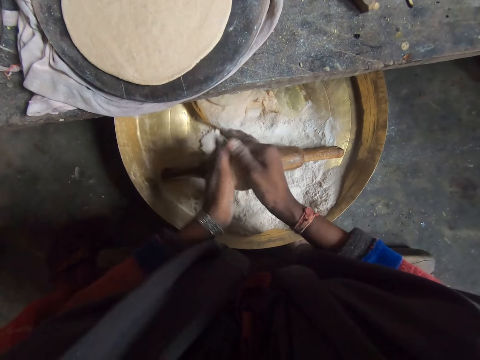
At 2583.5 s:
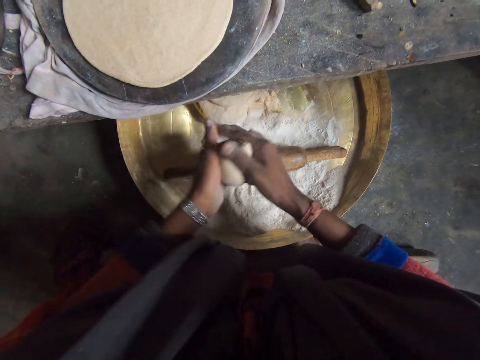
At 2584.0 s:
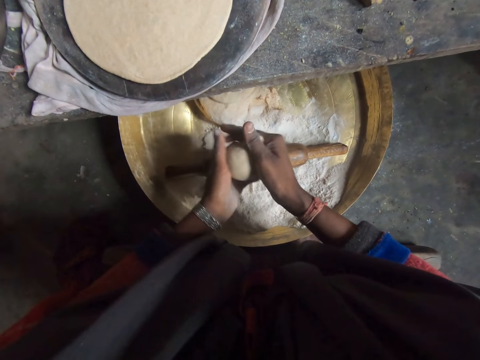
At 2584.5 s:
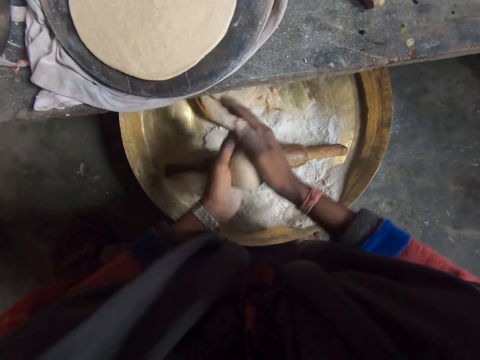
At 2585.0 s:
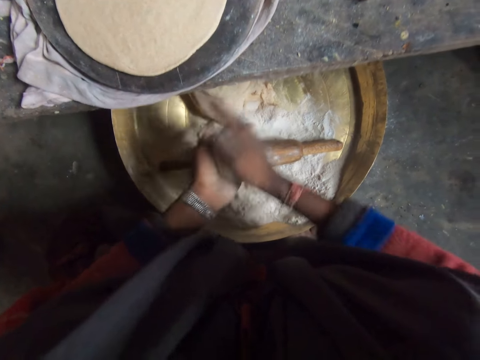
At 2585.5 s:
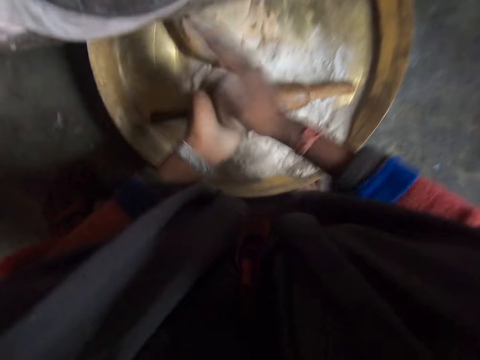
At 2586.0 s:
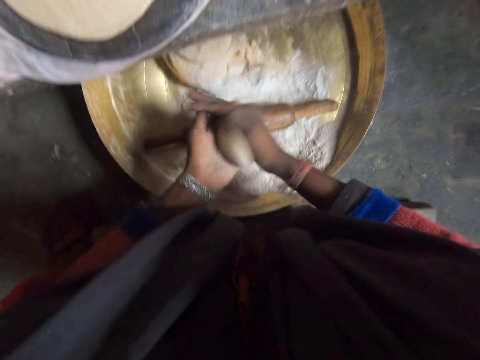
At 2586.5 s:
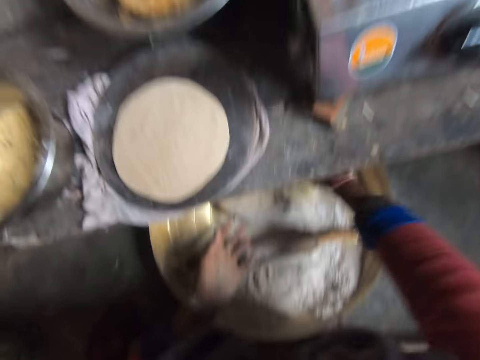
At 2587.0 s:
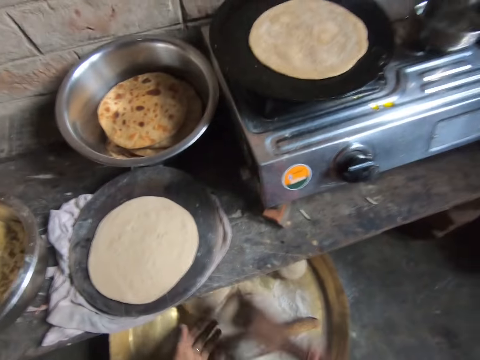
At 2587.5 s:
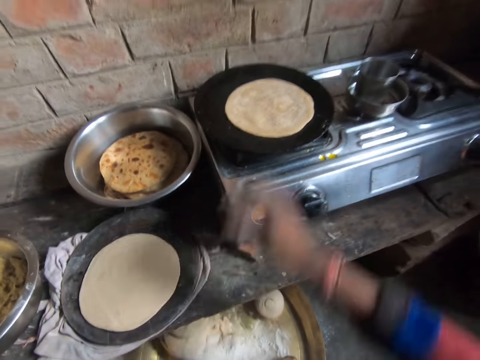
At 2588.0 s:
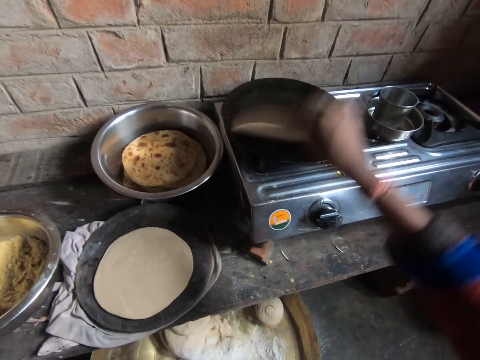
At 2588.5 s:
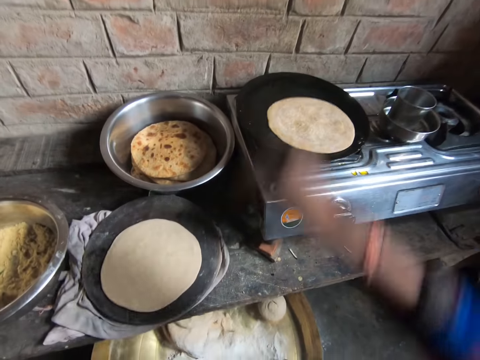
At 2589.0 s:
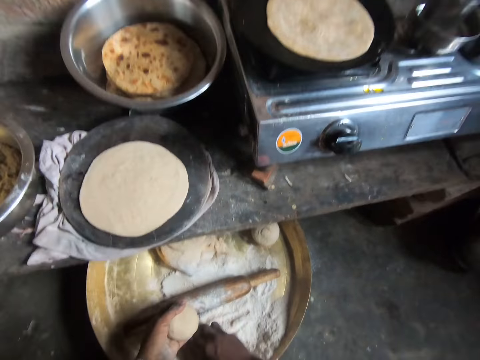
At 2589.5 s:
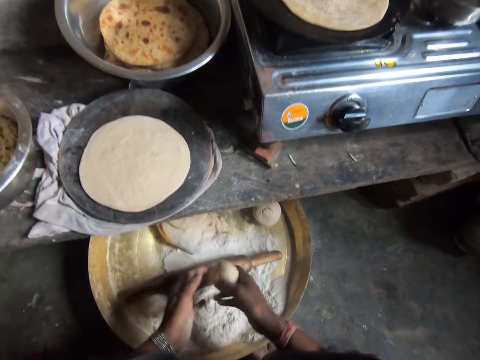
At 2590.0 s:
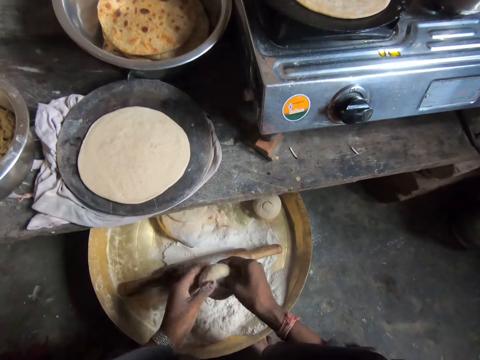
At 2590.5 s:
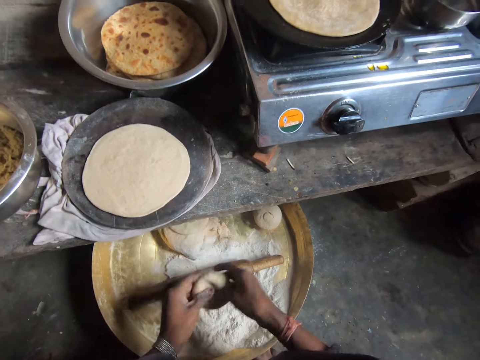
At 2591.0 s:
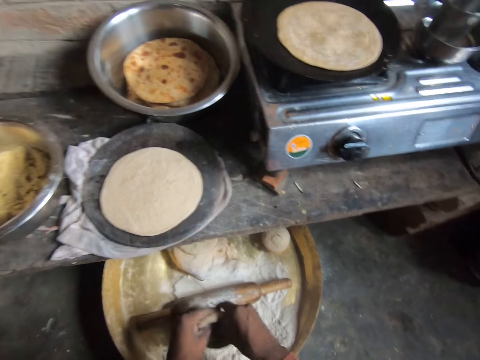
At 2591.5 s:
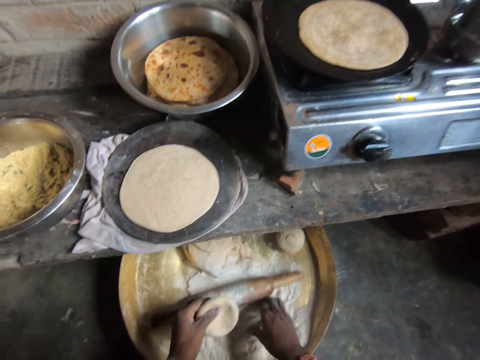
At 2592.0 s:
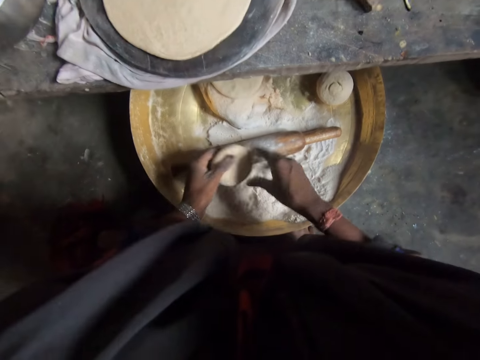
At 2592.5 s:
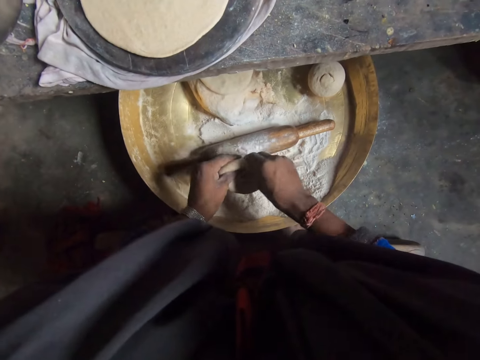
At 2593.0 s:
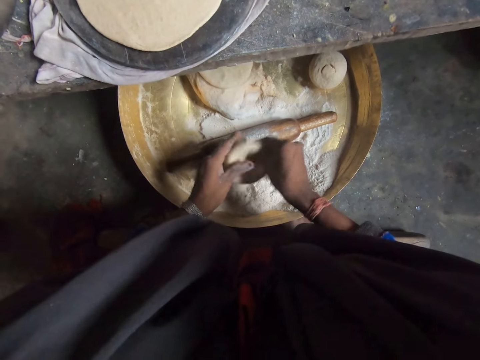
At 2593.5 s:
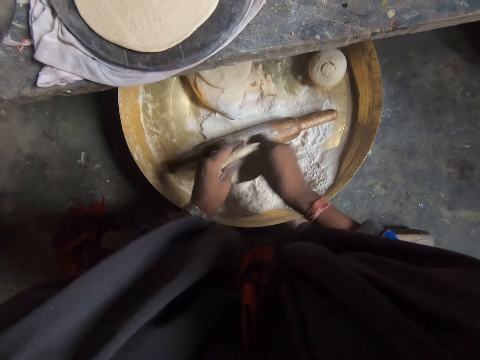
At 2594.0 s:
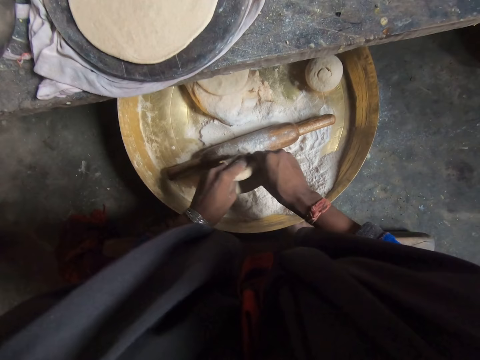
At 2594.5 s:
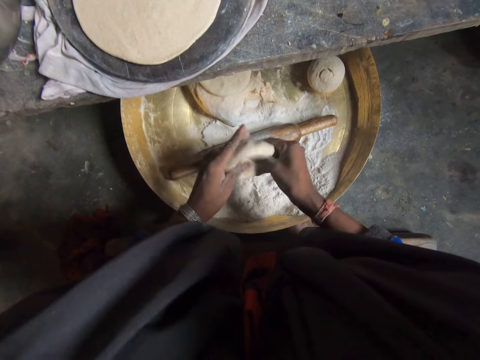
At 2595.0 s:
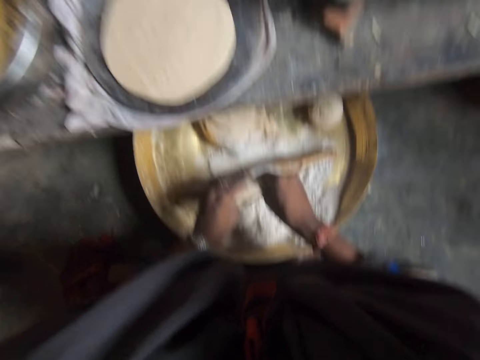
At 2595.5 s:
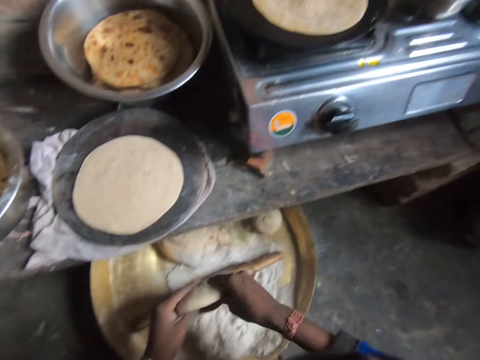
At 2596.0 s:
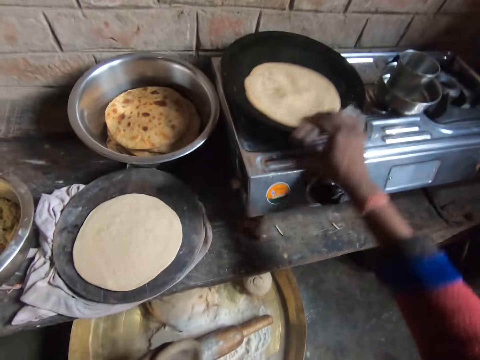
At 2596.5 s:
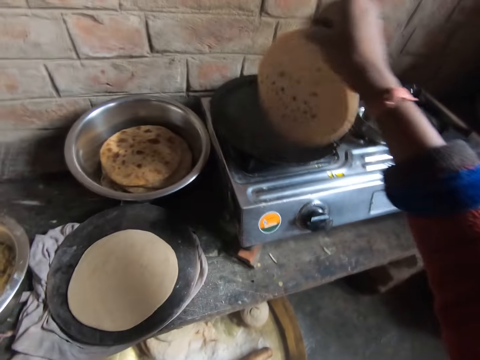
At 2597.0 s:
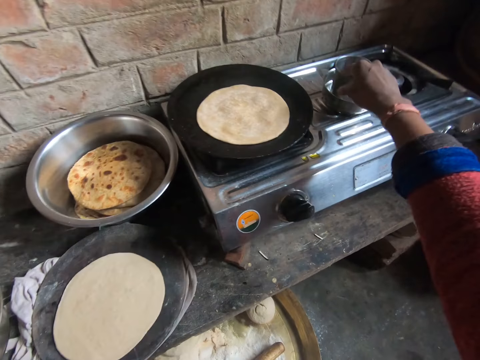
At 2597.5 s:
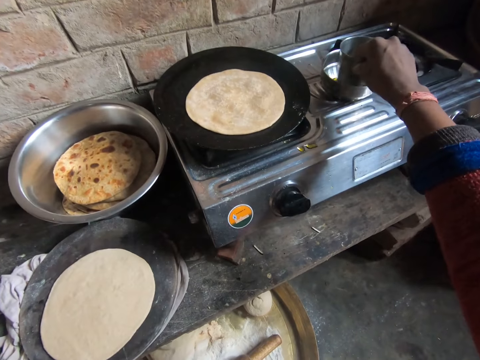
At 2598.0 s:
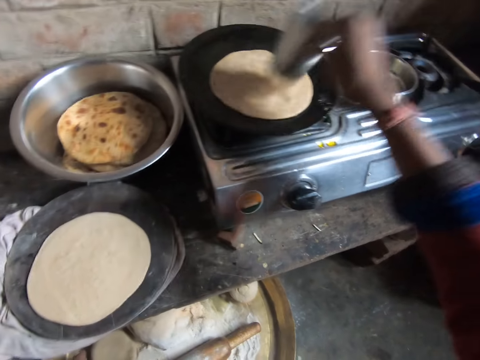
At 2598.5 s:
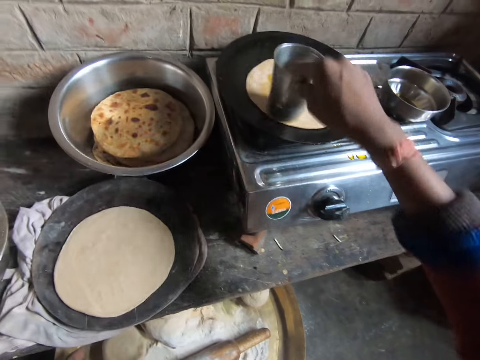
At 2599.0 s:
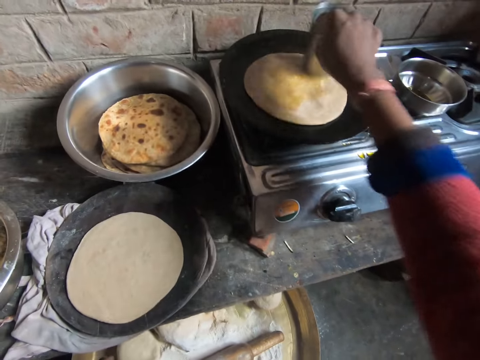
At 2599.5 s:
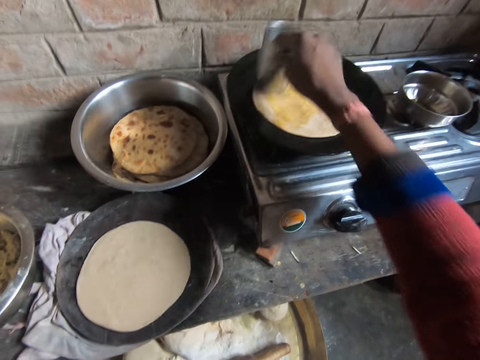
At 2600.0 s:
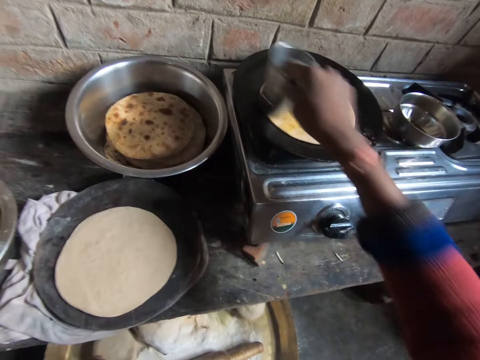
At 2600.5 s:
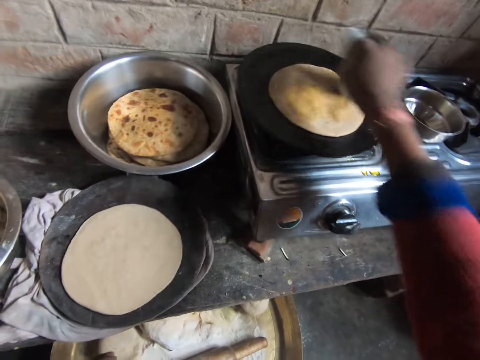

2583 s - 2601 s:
The camera wearer places the dough ball in the tray. She picks up a dough with her hand. She wipes her hand. She checks the pancake or flat bread in the pan with her right hand. She drops the flat bread in the pan. She touches the flour. She digs a hole in the dough with her hand. She molds the dough ball. She touches the flour. She stretches the dough ball. She checks the pancake in the pan. She drops the flat bread. She picks up the steel cup from the bowl of oil. She applies the oil on the pancake in the pan with the steel cup with her right hand.

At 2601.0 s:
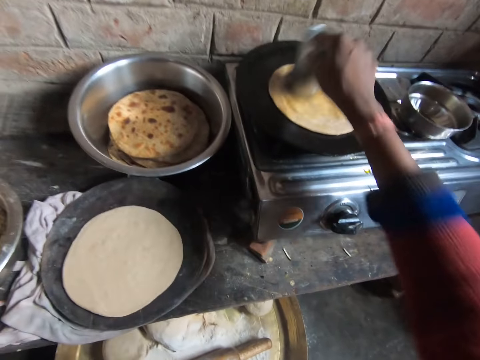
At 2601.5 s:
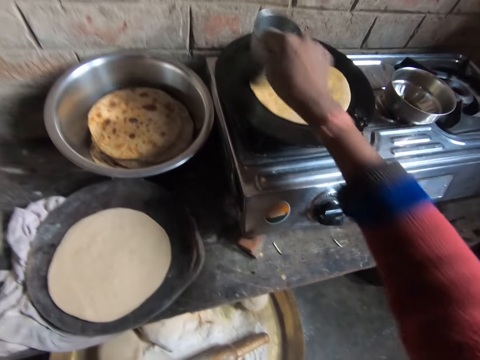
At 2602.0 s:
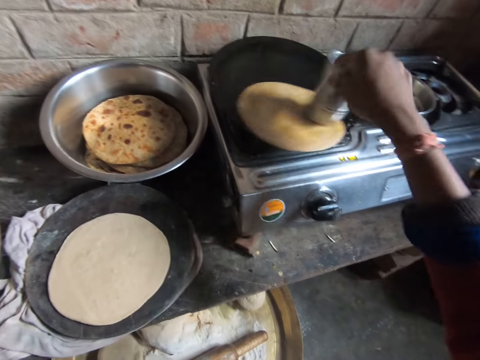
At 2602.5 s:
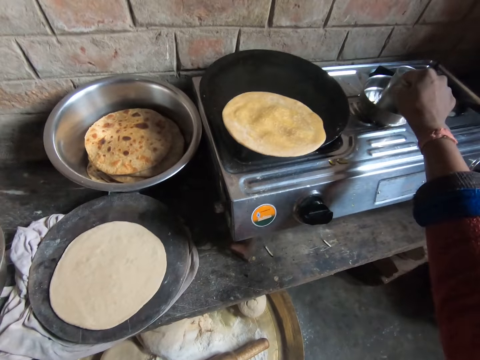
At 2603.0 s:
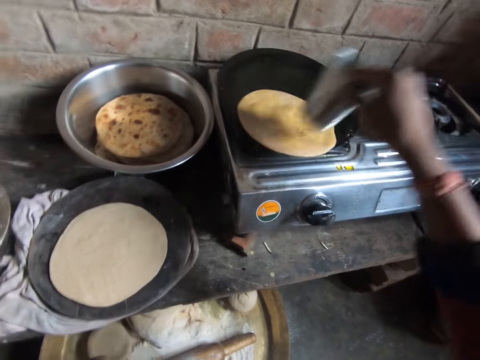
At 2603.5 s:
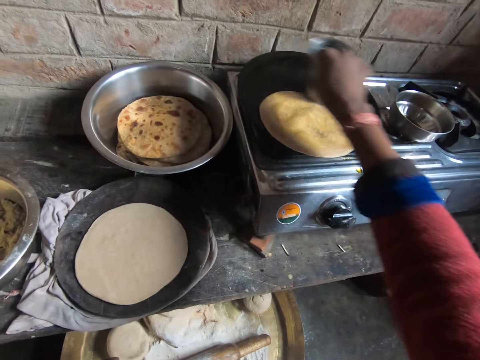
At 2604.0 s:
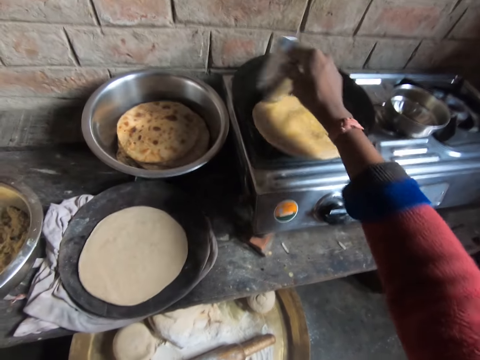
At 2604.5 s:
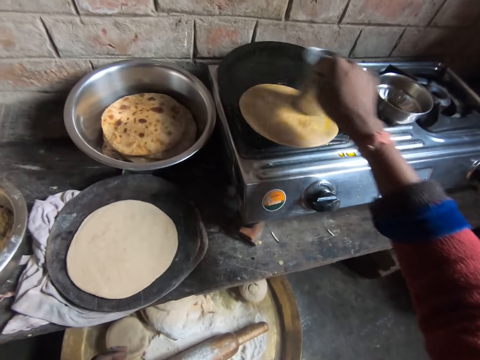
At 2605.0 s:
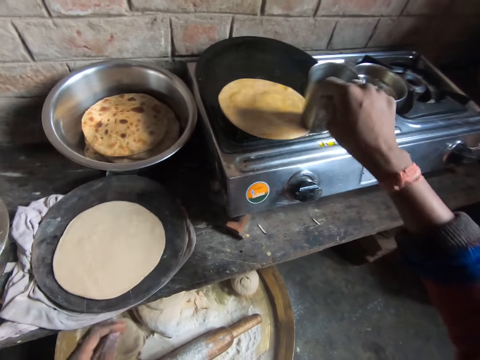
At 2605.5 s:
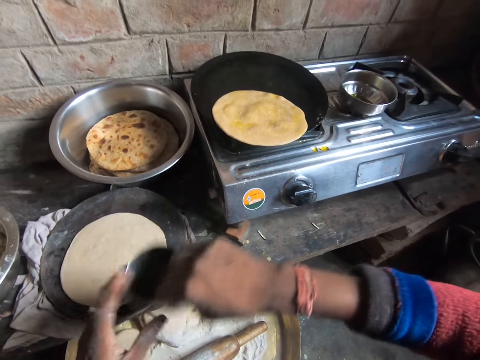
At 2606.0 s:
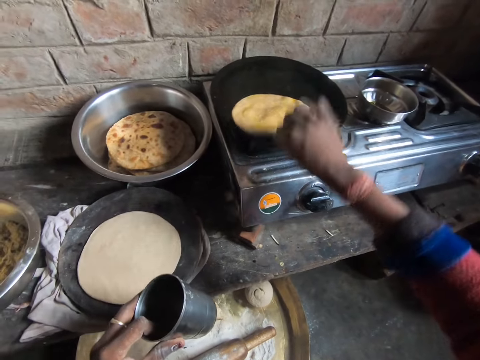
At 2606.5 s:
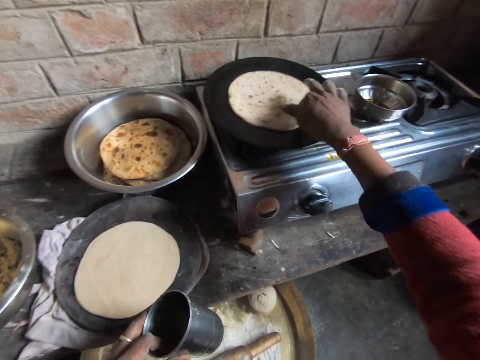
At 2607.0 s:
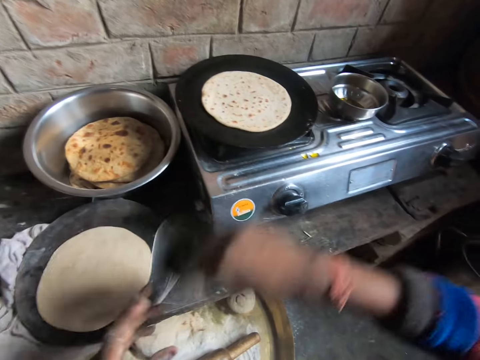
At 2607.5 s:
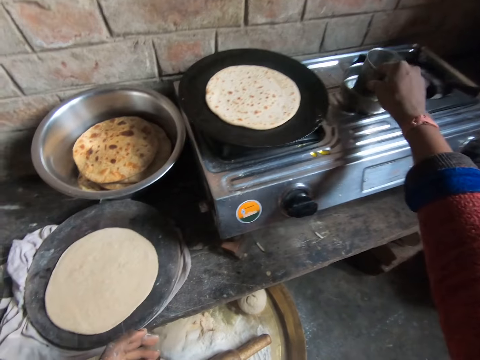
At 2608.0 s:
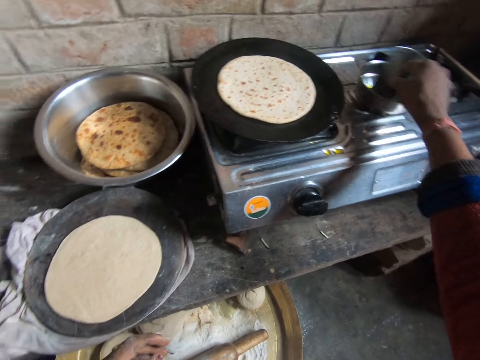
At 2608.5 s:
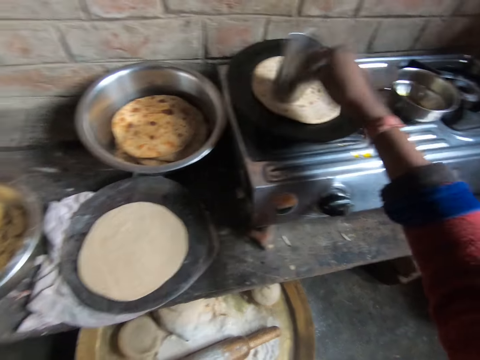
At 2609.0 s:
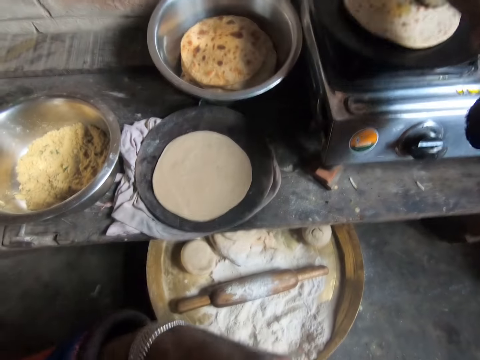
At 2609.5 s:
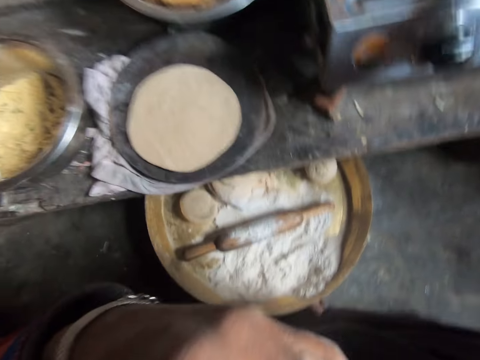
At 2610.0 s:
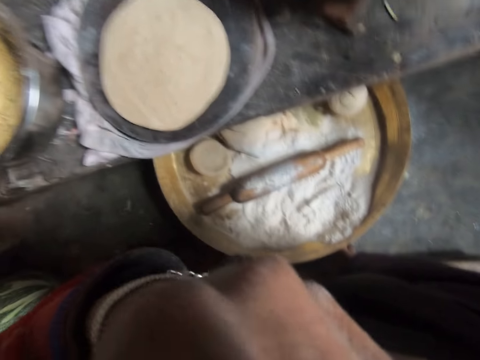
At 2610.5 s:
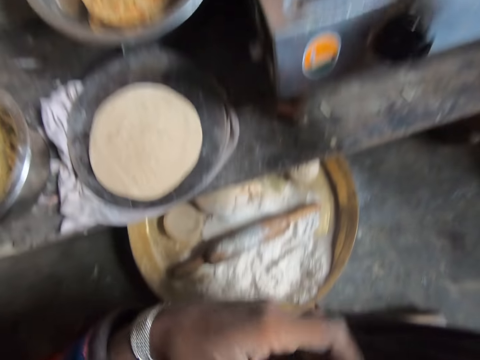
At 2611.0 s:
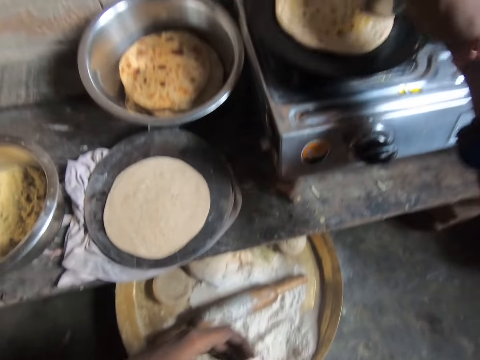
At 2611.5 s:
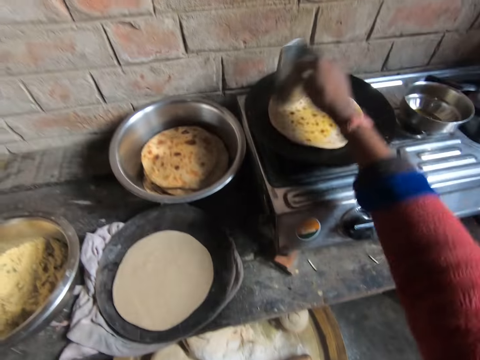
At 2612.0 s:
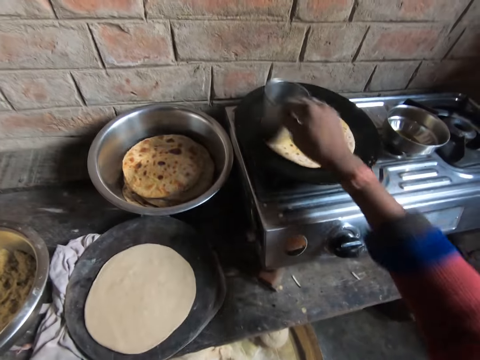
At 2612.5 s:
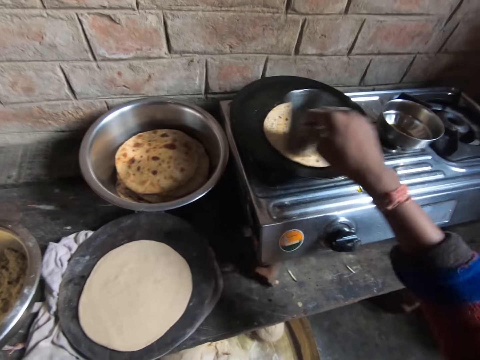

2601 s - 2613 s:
The camera wearer dips the steel cup into the bowl of oil with her right hand. She applies the oil on the pancake in the pan with the steel cup with her right hand. She passes the steel cup to her left hand. She turns over the pancake in the pan with her right hand. She dips the steel cup into the bowl of oil with her right hand. She applies the oil on the pancake in the pan with the steel cup with her right hand. She touches her face with her left hand. She applies the oil on the pancake in the pan with the steel cup with her right hand.
